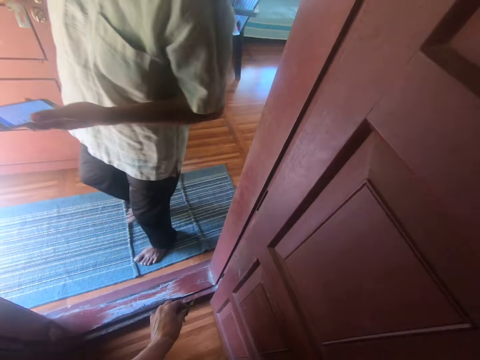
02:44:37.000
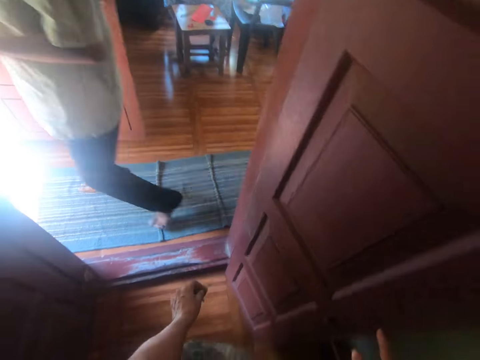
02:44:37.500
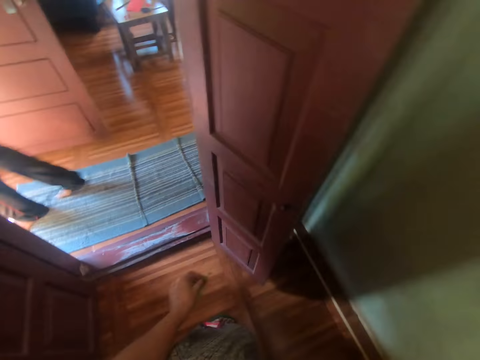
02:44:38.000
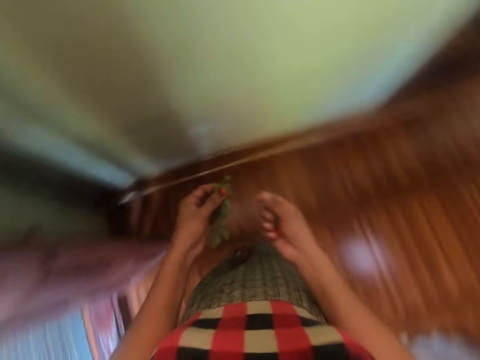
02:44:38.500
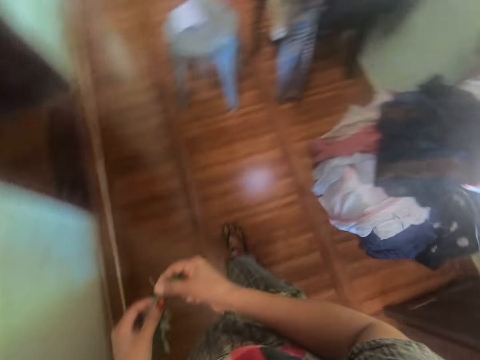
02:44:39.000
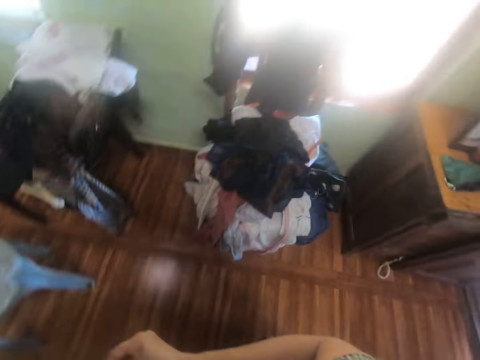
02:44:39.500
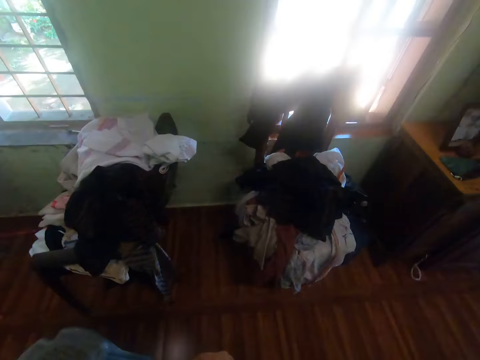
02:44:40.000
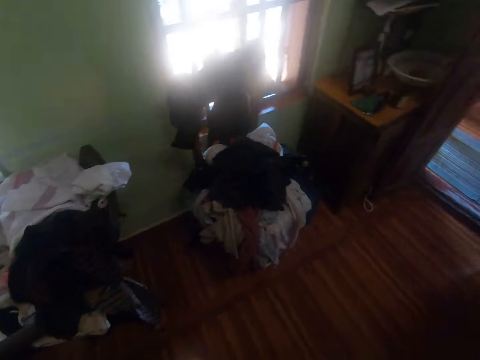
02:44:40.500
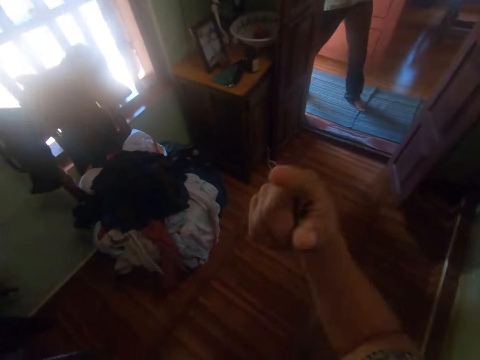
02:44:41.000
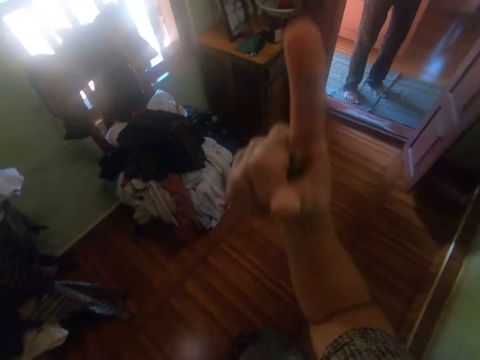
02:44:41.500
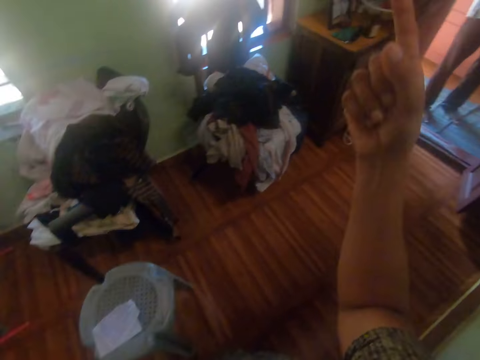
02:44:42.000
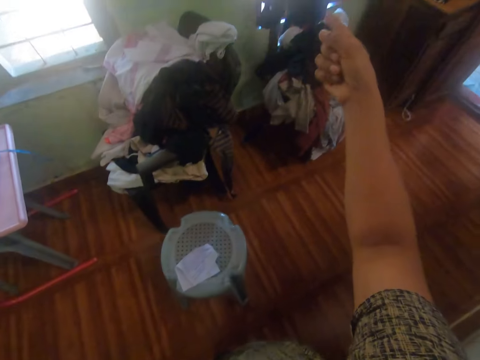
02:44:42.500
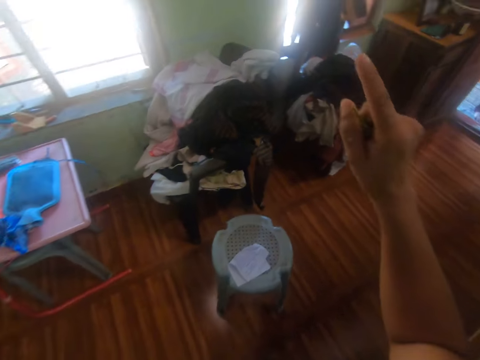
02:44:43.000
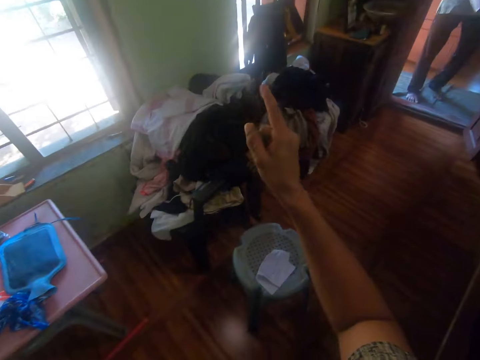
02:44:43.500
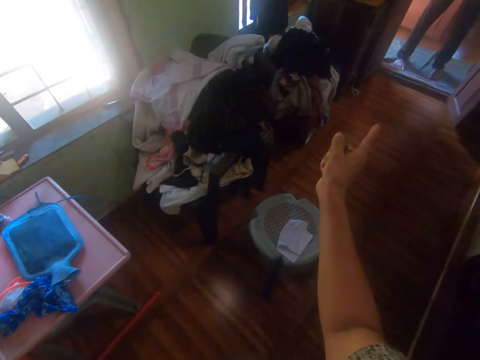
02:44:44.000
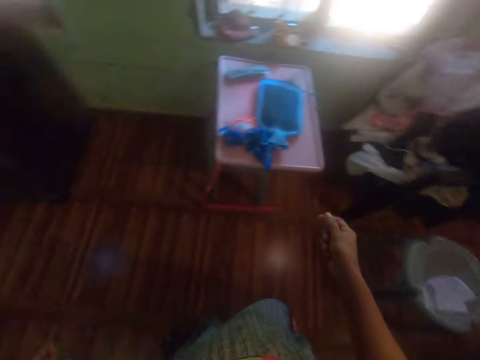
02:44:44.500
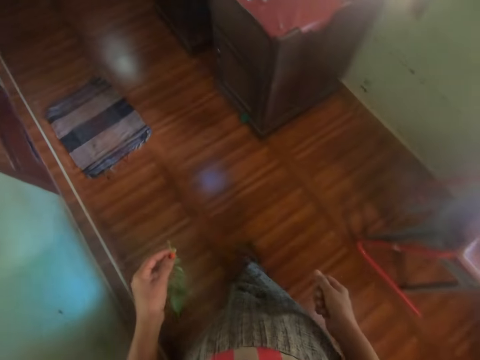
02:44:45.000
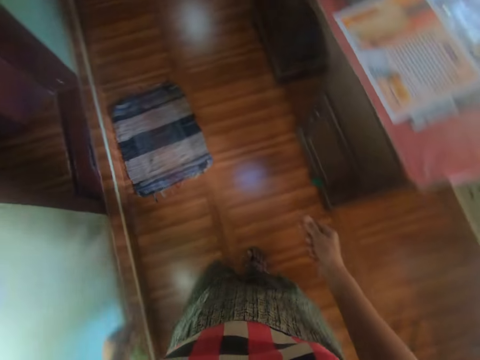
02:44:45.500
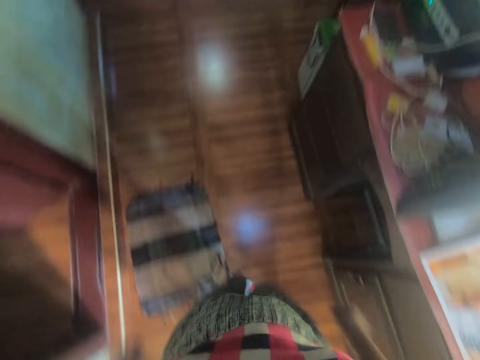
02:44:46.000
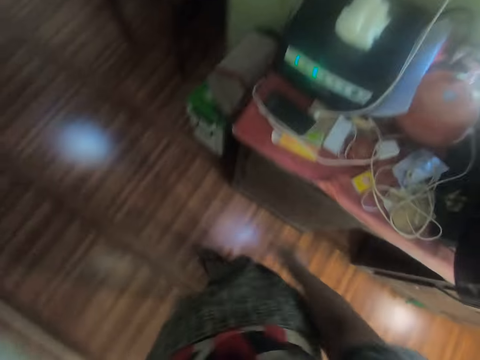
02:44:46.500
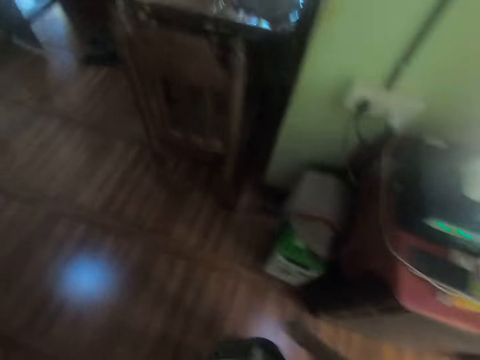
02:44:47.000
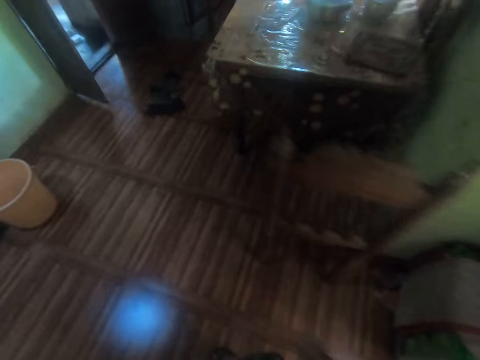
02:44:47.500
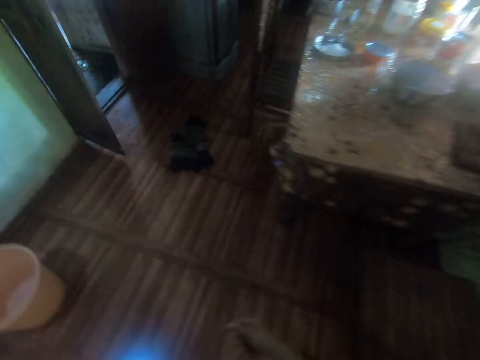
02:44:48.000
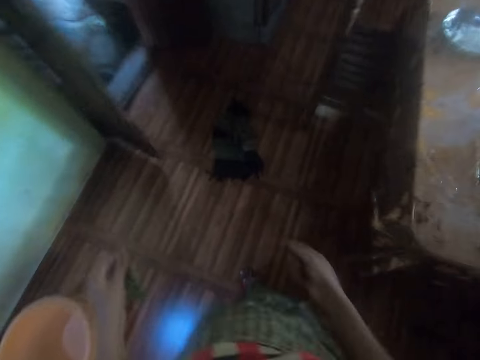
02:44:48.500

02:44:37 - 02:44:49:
The camera wearer holds the Szechuan branch with both hands. The man walks into the apartment. The camera wearer gesticulates with her right hand. She interacts with the man.

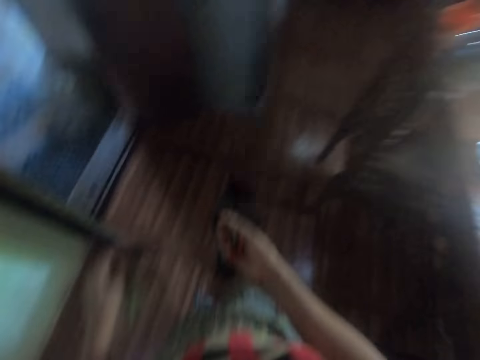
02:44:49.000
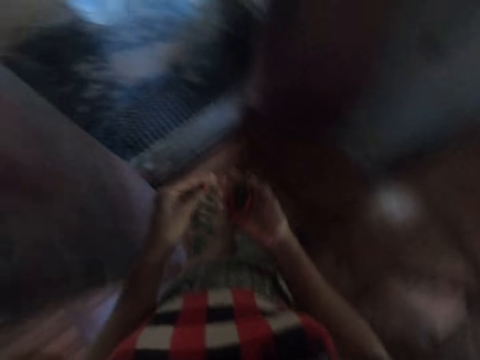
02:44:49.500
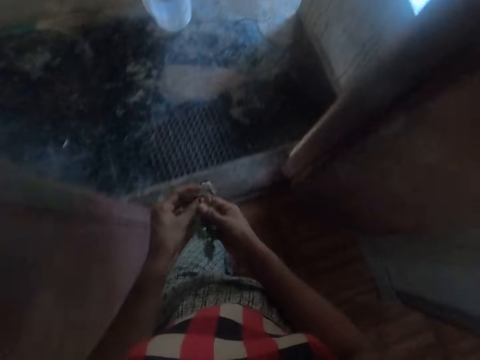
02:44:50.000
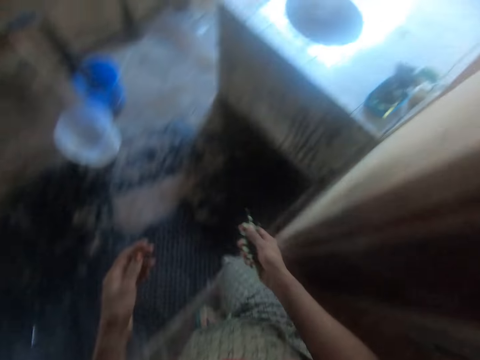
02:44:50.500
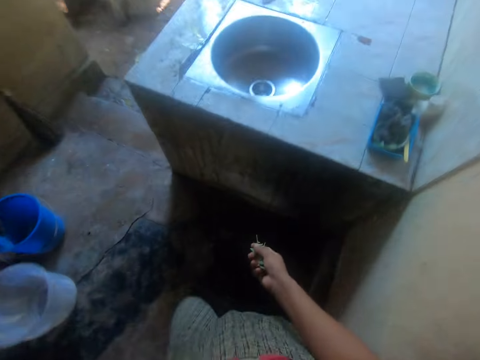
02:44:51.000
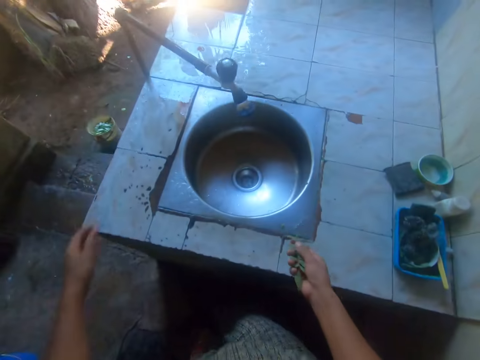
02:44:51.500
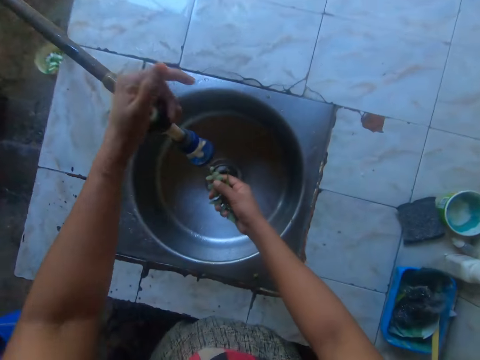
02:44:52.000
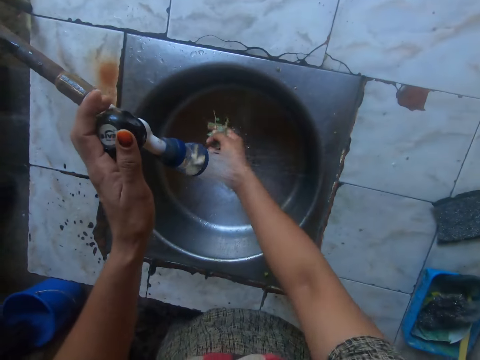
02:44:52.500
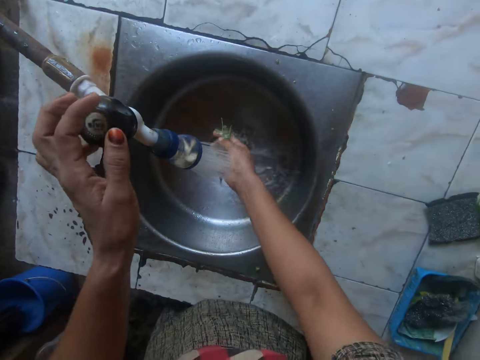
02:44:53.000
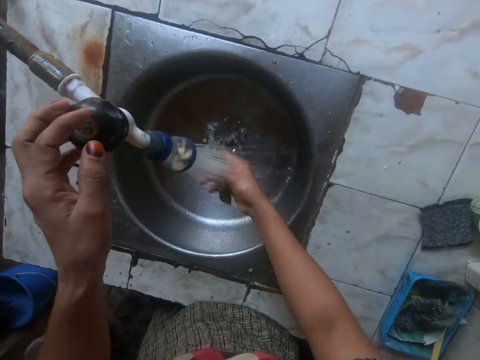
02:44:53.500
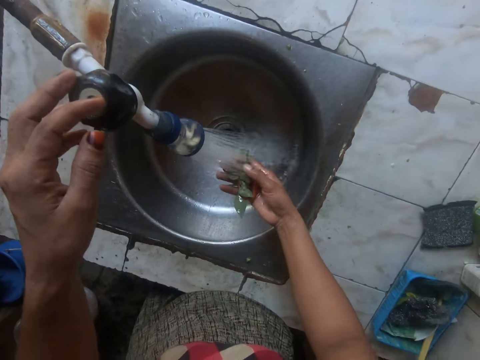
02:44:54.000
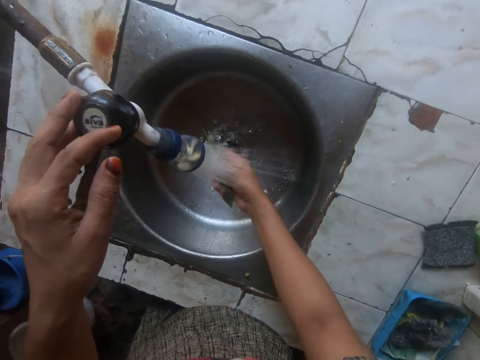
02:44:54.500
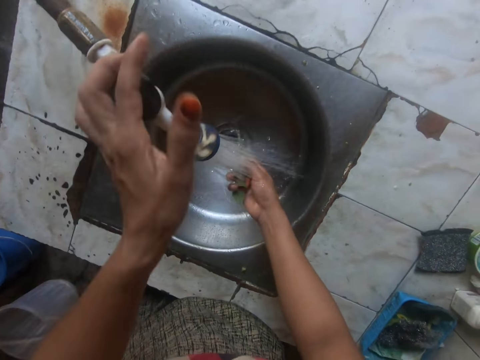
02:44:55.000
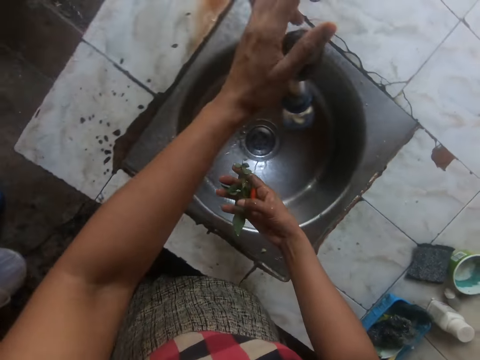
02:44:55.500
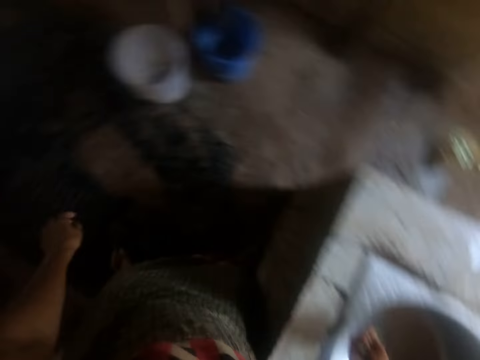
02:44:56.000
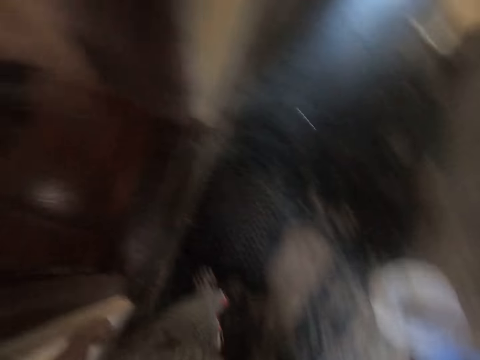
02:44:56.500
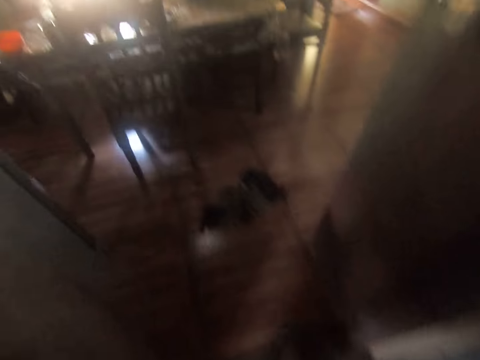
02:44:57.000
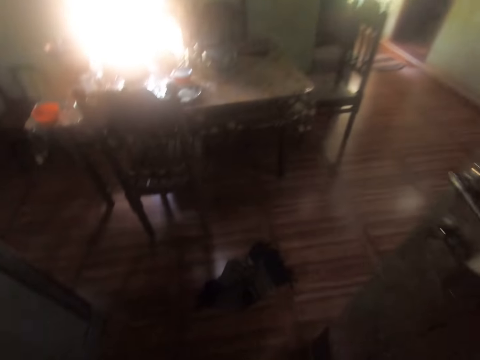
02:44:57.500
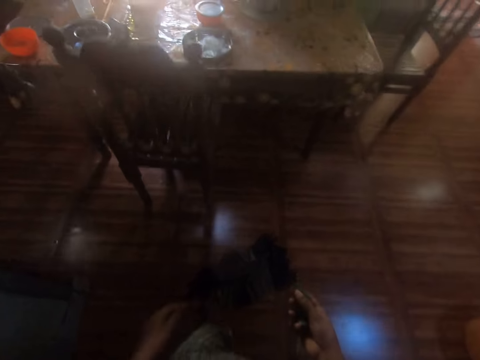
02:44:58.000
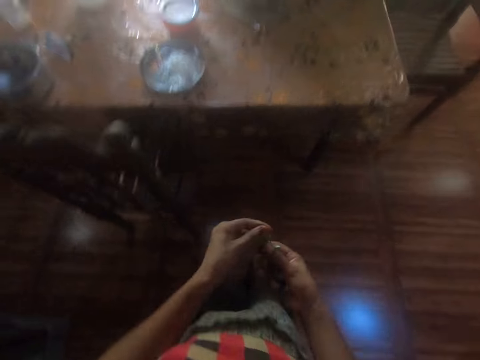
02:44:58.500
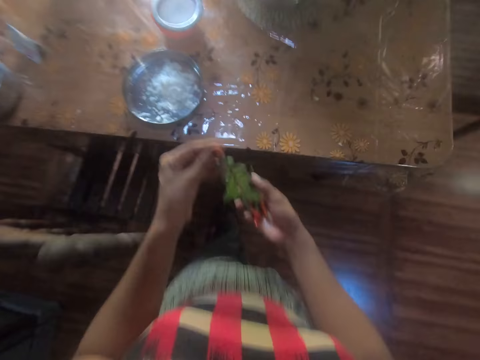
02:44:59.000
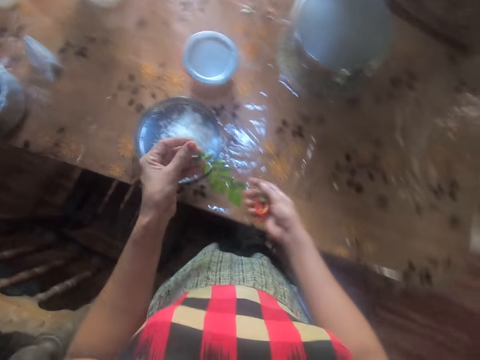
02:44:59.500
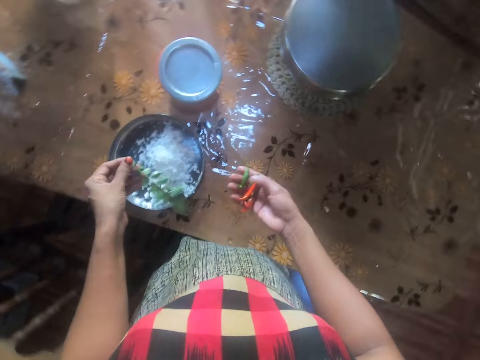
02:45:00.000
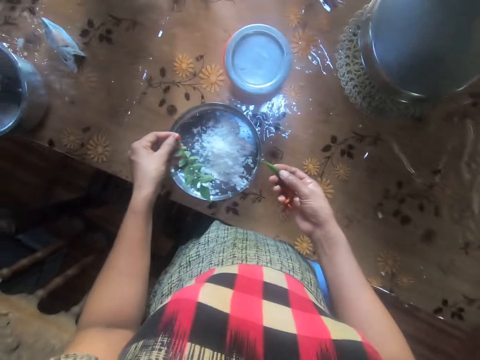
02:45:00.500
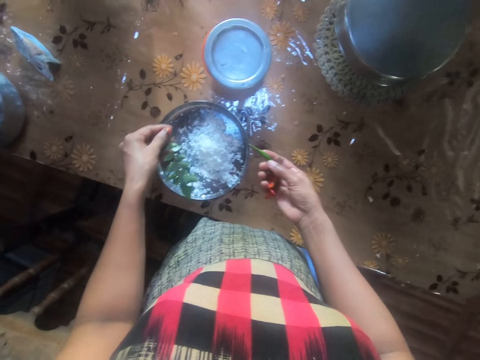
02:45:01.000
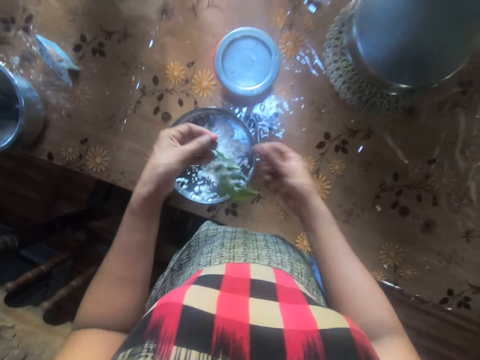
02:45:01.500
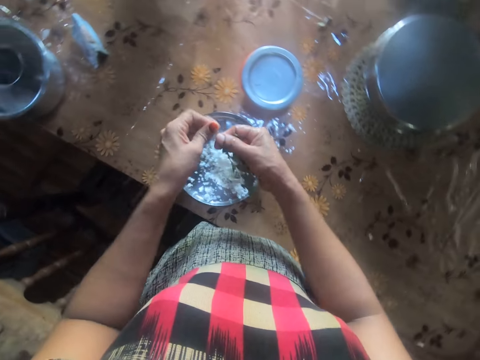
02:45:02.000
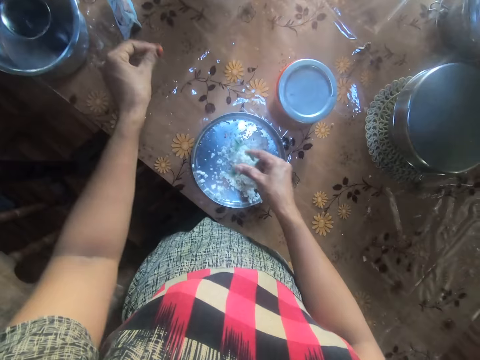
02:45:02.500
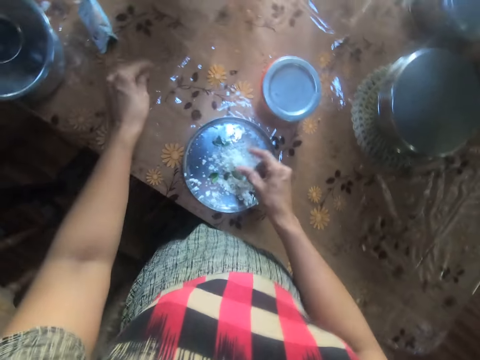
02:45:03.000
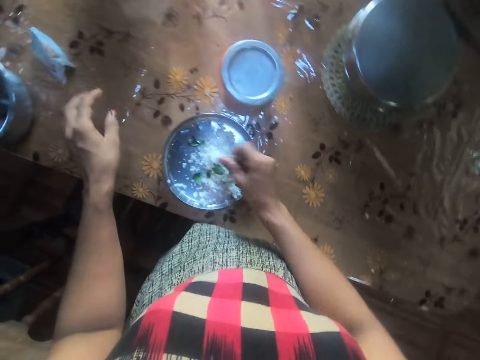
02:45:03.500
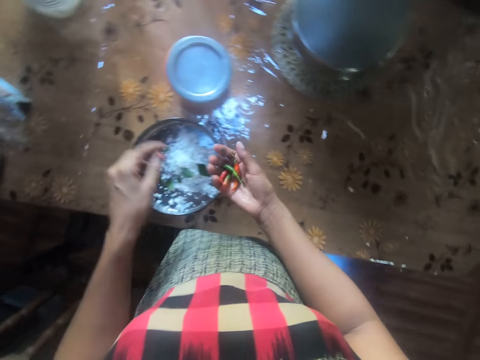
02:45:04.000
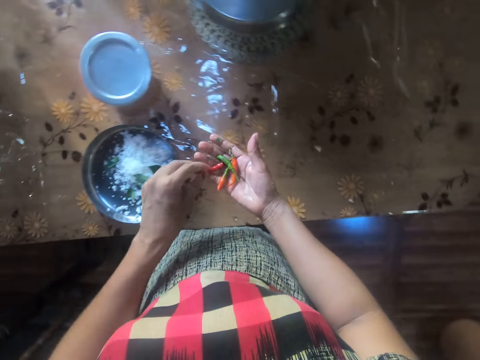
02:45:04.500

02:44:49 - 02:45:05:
The camera wearer walks out of the apartment. She passes the Szechuan branch to her right hand. She opens a tap on a sink with her left hand. She rinses the Szechuan branch and the chili pepper in the sink with her right hand. She closes the tap of the sink with her left hand. She walks into the apartment. She passes the Szechuan branch to her left hand. She plucks the Szechuan branch into a cheese plate on the table with her right hand. She drops the Szechuan branch on the table. She wiggles her right hand.
